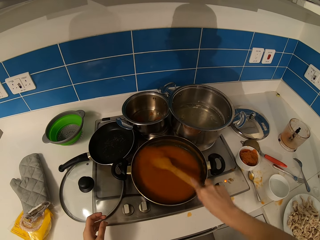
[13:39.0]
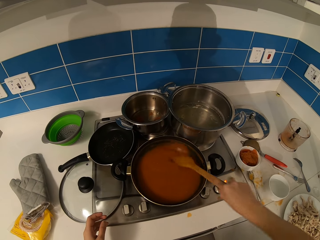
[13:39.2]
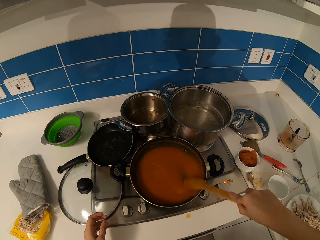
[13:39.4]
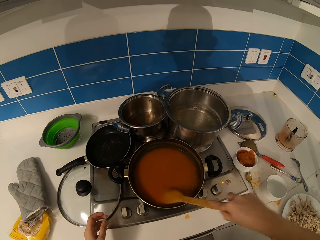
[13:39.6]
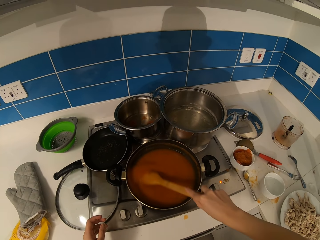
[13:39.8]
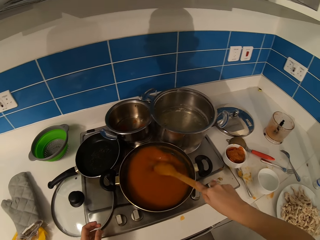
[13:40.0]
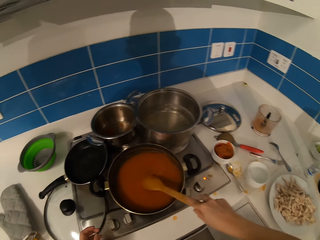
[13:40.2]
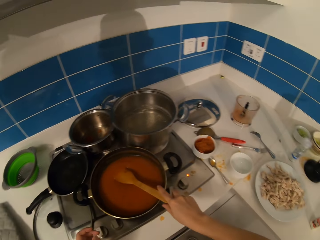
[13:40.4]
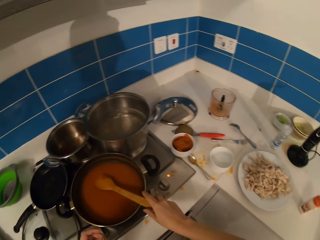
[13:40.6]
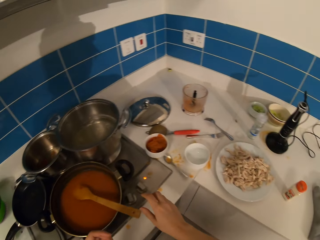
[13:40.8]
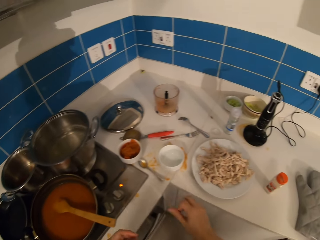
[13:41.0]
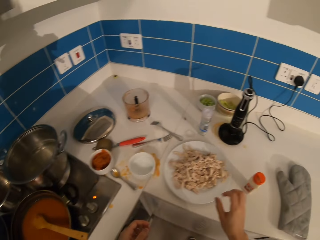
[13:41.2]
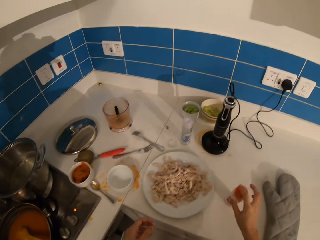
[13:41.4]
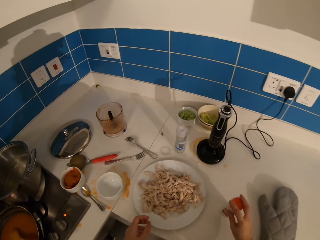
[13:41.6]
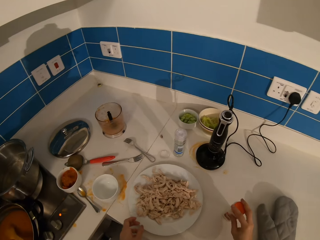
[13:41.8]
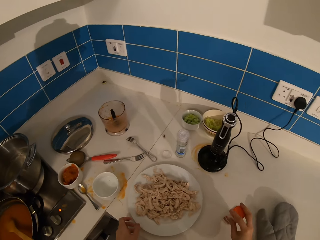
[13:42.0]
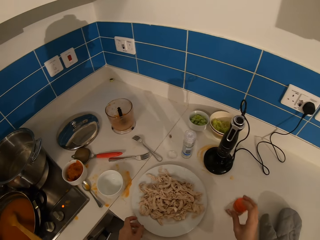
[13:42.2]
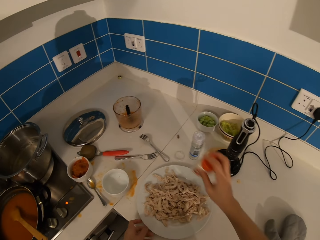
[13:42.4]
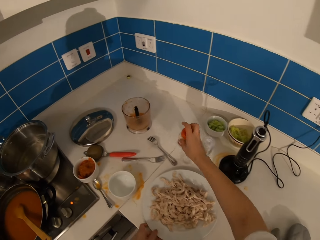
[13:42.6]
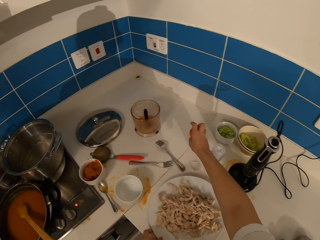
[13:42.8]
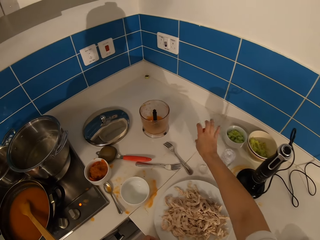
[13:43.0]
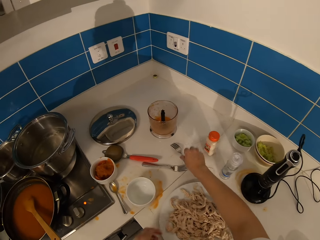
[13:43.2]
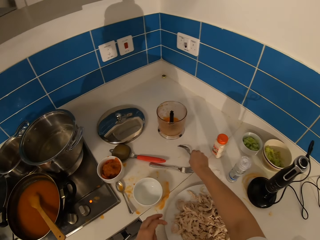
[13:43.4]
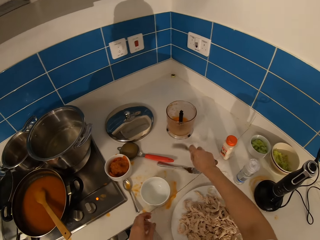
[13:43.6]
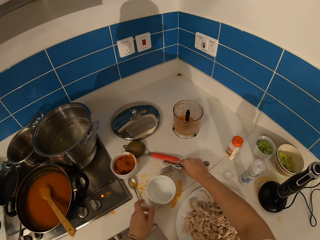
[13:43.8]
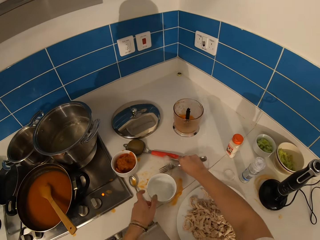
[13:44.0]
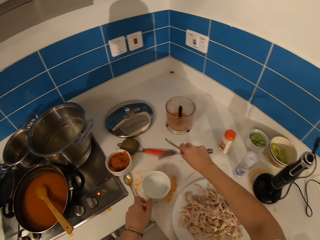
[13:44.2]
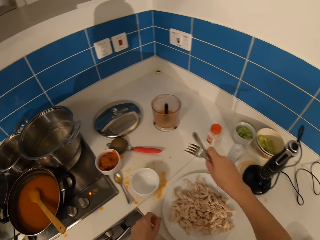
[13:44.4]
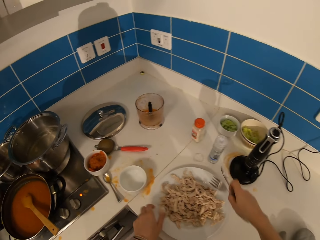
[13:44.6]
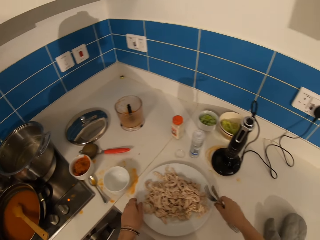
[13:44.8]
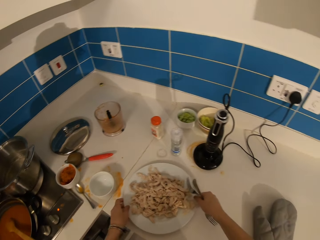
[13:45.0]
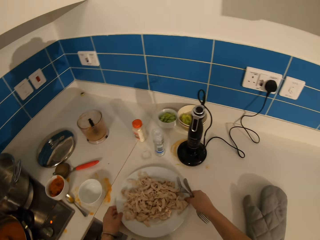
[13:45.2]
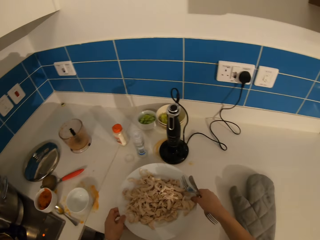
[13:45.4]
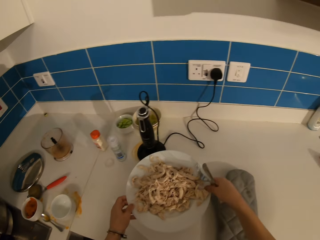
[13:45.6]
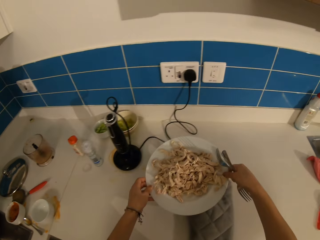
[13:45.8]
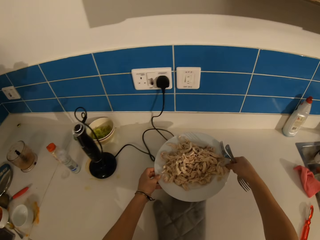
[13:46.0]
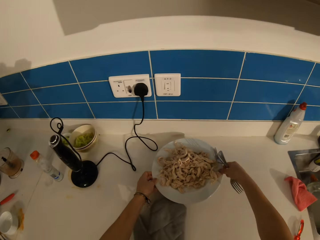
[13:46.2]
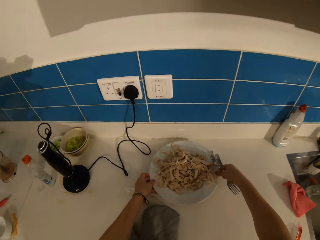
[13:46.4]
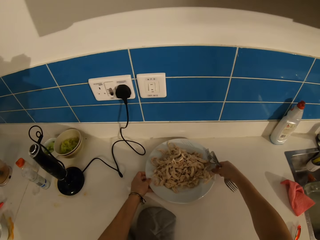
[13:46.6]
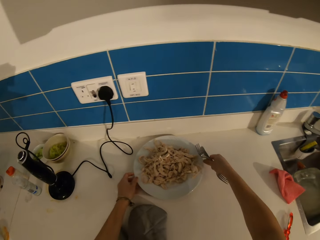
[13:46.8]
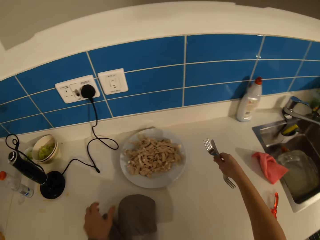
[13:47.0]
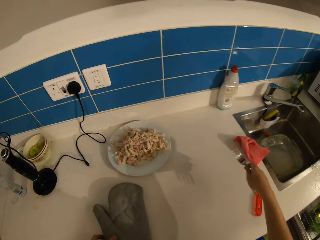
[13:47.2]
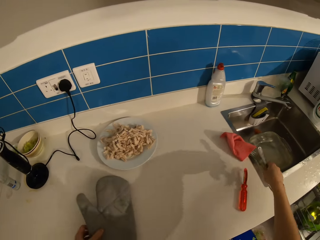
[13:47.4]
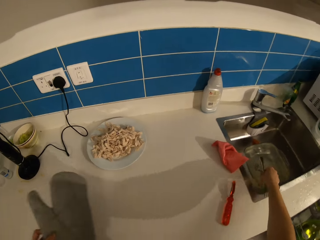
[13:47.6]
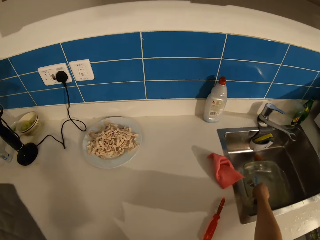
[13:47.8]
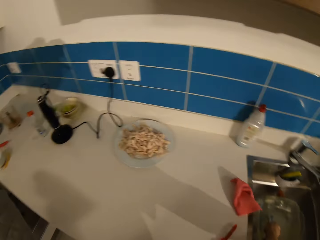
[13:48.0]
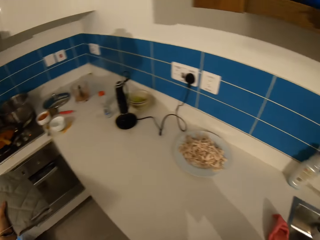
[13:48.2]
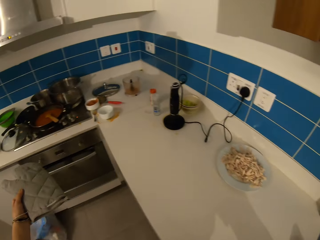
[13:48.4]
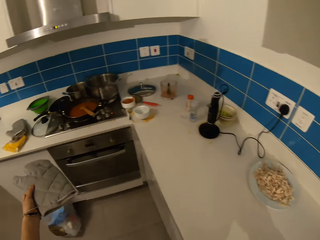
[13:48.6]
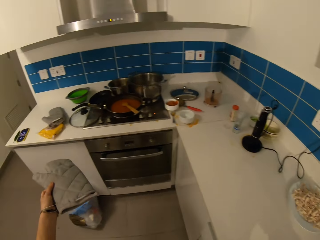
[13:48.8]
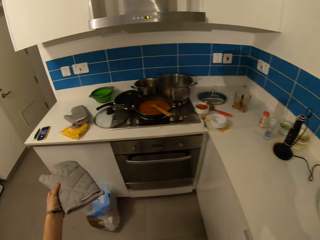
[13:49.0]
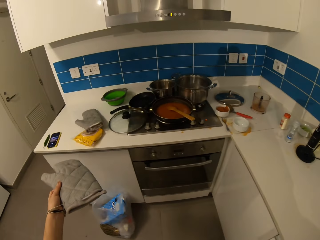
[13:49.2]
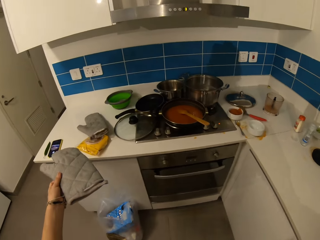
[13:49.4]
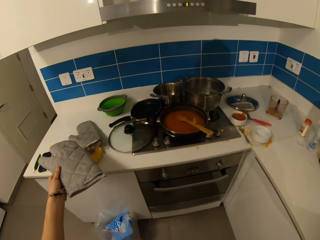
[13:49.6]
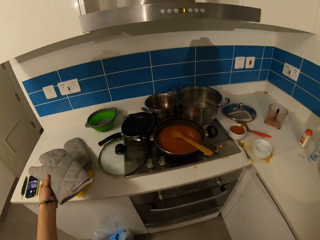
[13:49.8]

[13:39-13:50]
The camera wearer picks up a can. They put the can down. They pick up a fork. They pick up a knife. They take a plate of food. They put the plate of food on the table. They put the fork or spoon in the sink.

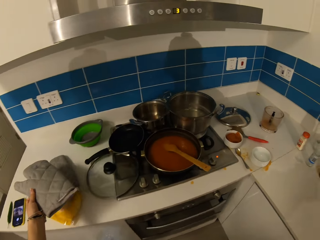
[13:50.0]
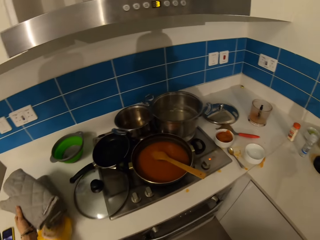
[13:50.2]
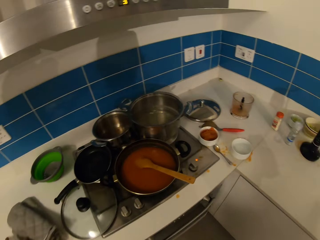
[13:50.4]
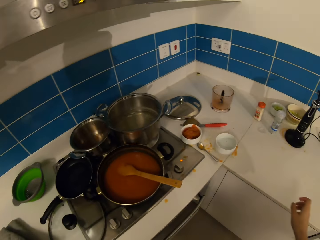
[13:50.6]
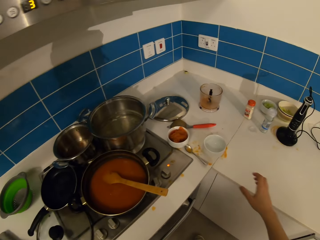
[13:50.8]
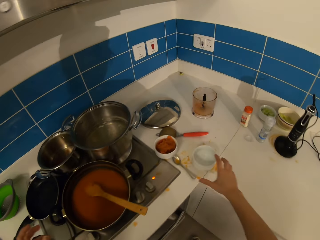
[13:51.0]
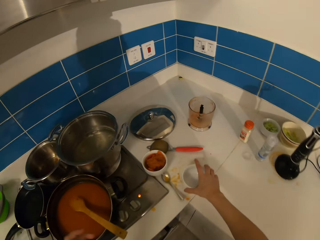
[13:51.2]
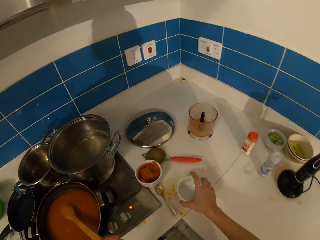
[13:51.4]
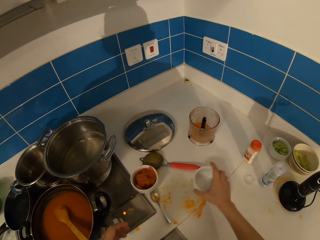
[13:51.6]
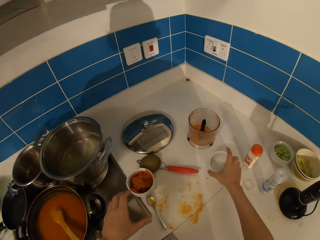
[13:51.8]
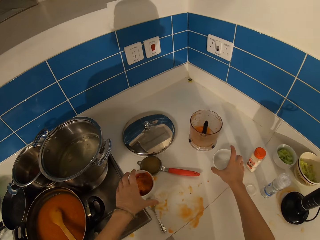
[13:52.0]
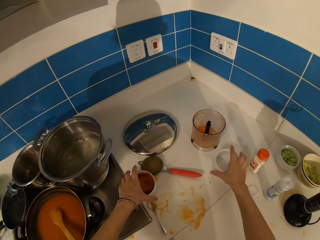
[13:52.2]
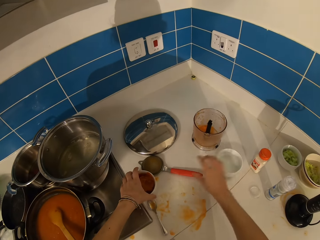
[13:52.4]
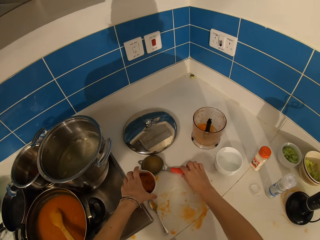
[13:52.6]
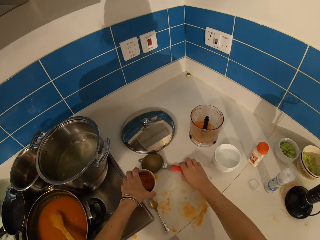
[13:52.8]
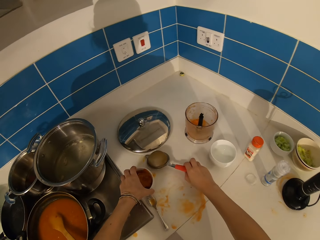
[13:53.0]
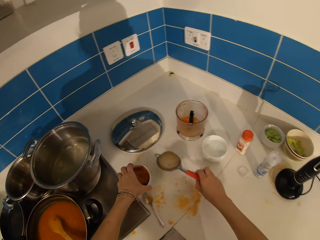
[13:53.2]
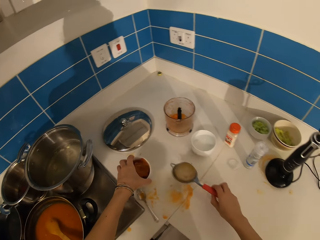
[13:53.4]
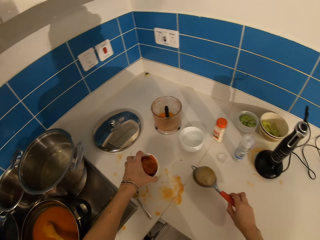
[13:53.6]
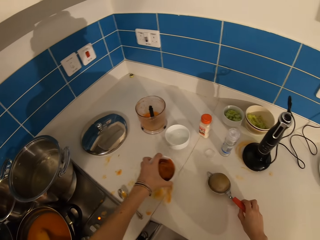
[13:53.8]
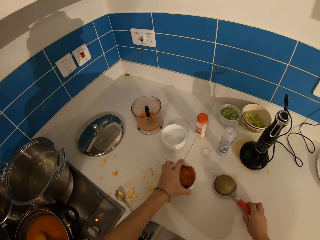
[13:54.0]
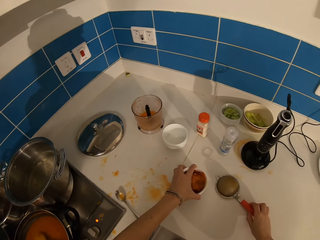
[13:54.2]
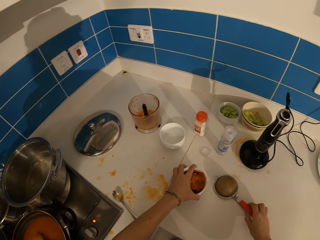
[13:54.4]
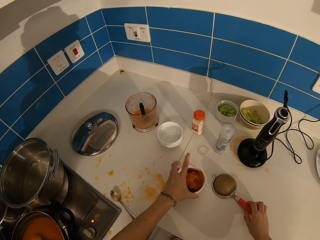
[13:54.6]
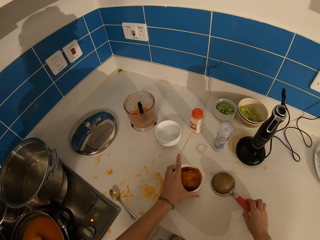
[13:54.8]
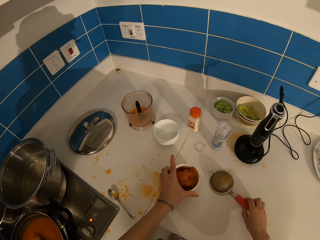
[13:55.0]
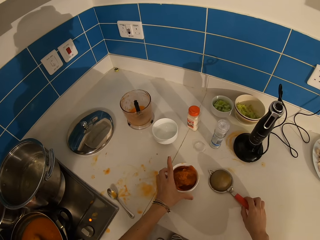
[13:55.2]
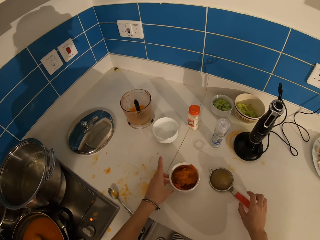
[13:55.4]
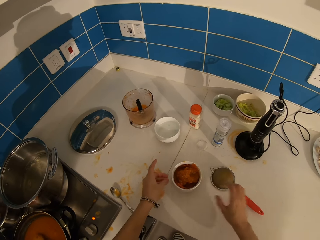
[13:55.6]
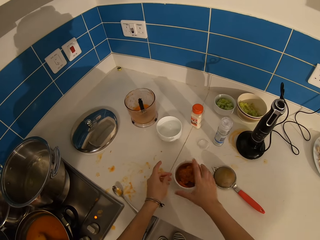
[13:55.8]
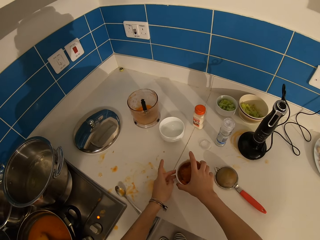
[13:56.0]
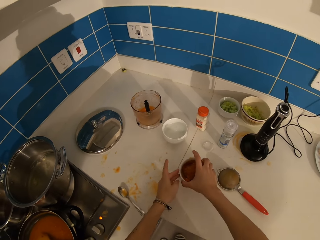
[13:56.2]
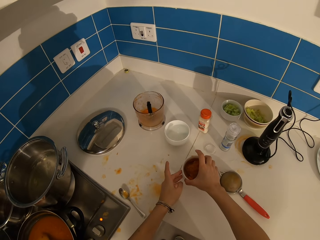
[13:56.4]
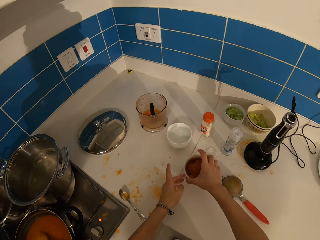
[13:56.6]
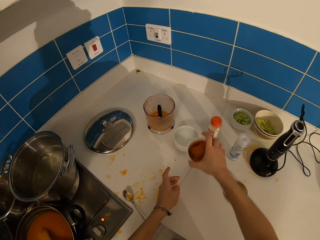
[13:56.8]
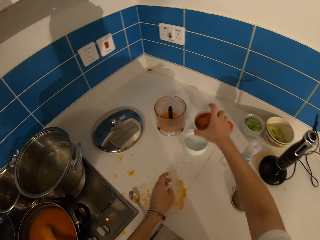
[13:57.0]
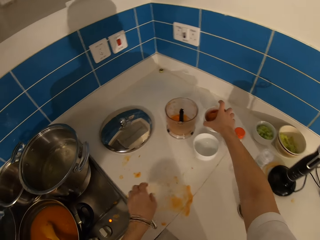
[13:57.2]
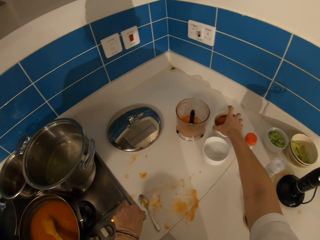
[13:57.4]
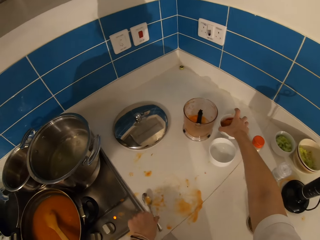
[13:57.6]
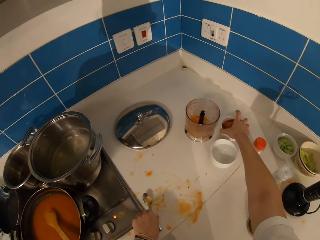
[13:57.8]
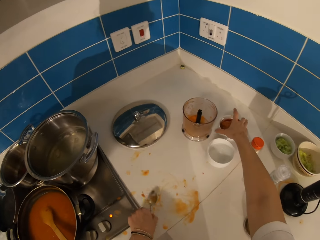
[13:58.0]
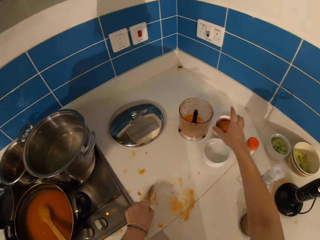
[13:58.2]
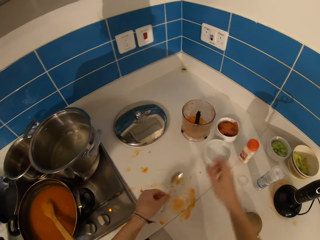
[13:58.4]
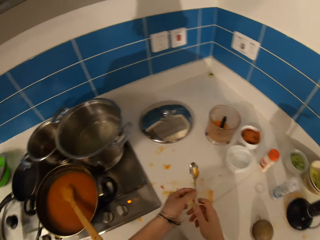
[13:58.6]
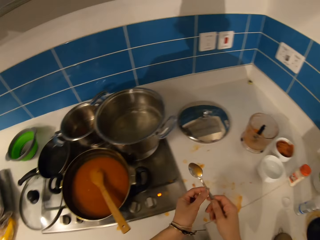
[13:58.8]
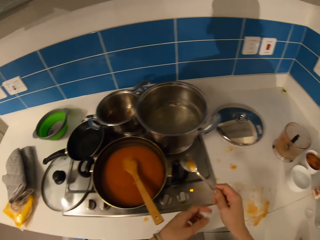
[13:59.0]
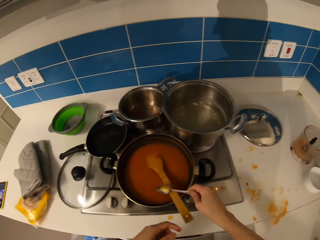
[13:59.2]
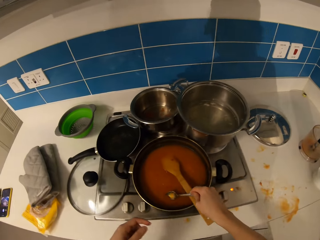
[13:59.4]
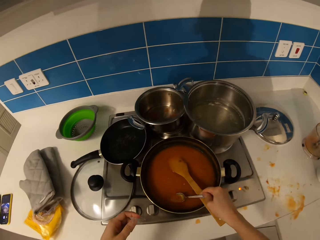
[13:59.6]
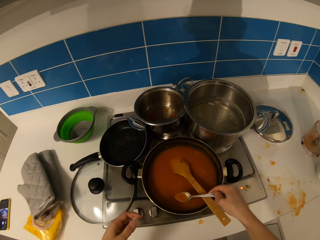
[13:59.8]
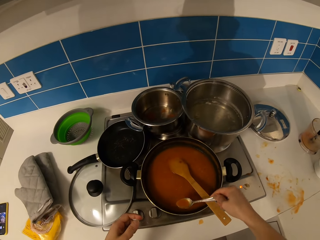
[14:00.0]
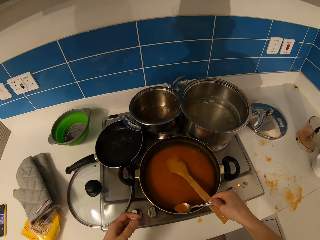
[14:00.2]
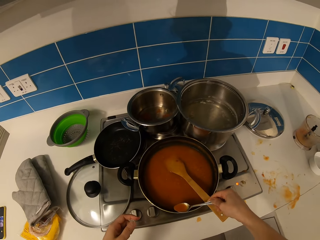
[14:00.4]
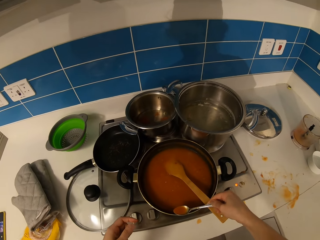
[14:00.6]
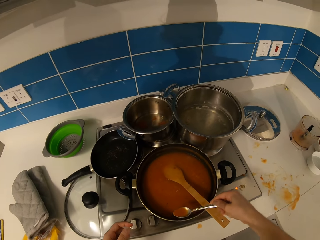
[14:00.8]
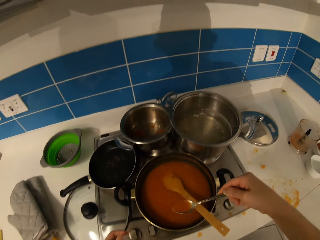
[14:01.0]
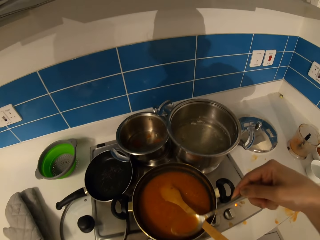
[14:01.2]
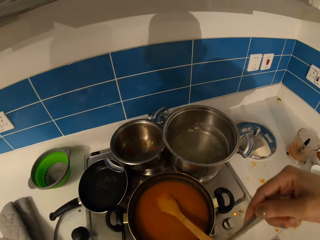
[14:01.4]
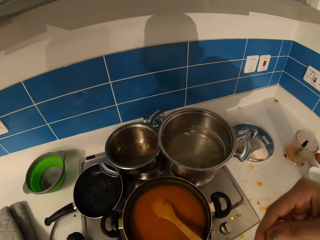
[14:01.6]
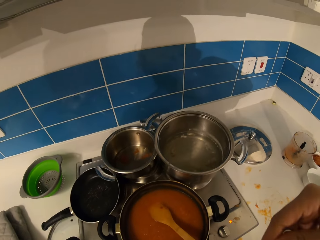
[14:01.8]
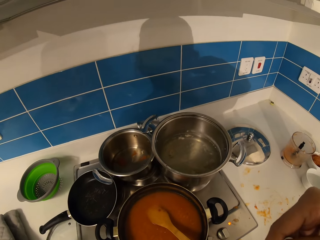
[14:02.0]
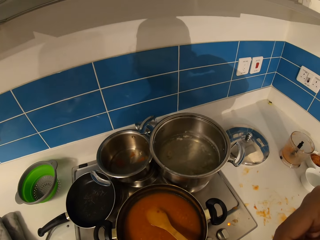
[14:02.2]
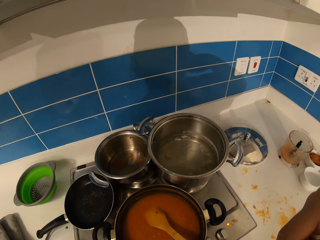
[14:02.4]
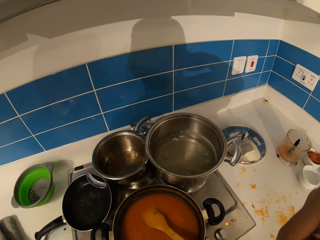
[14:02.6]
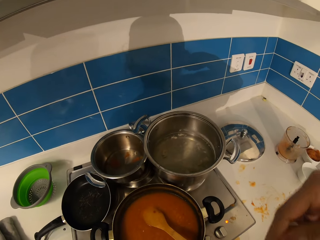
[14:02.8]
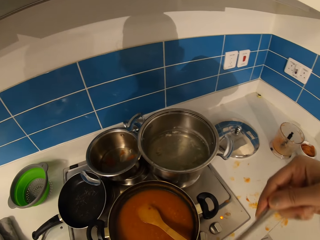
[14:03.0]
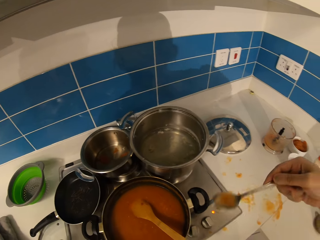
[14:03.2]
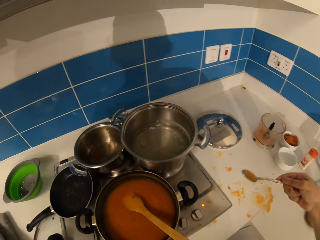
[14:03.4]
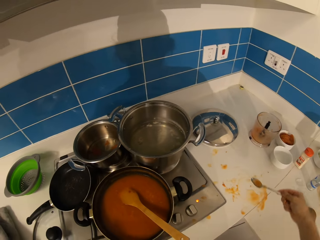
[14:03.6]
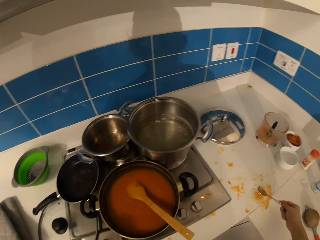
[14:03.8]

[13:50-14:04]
The camera wearer takes gloves. They put the glove down. They take a bowl. They put the bowl down. They take a sieve. They lift the bowl. They put the sieve down. They put the bowl down. They take the bowl. They push the bowl aside. They put the bowl on the table. They pick up a spoon. They scoop food or stew with the spoon. They lift the spoon. They taste the stew.
